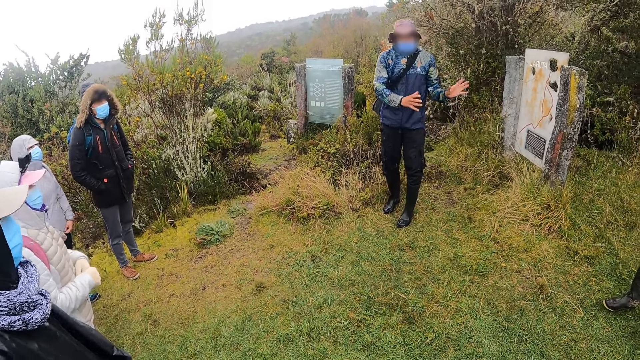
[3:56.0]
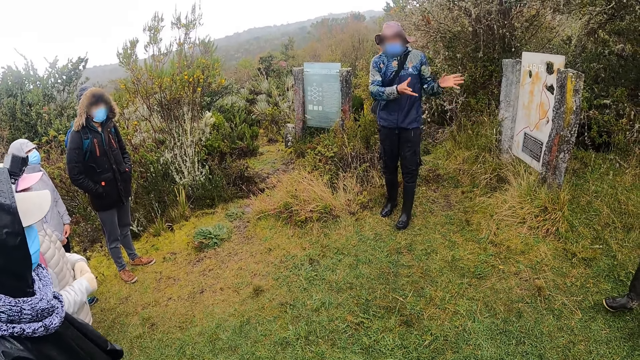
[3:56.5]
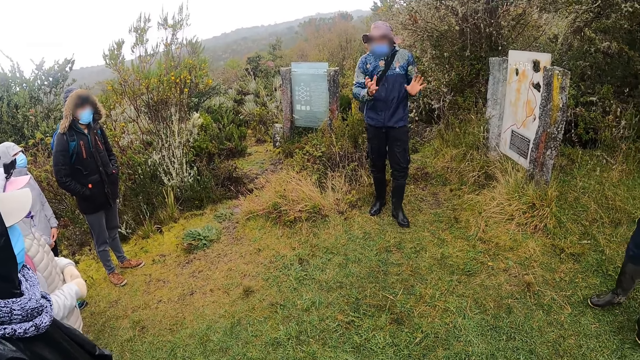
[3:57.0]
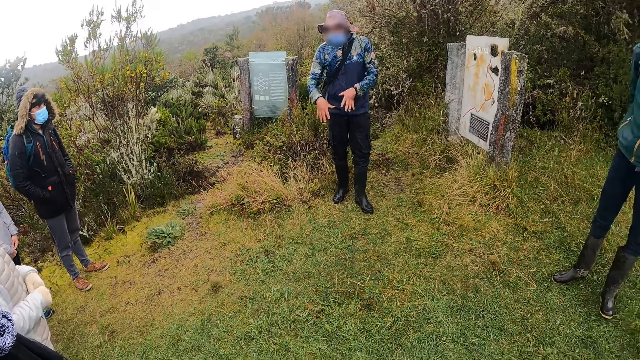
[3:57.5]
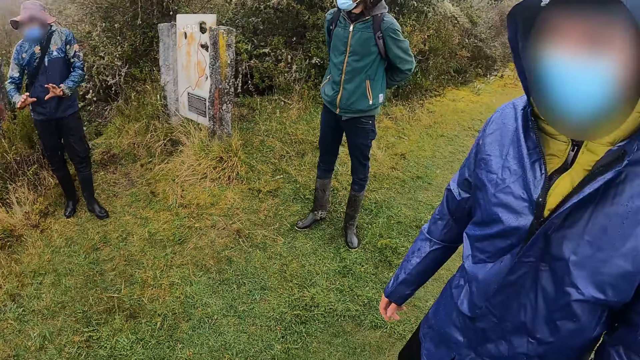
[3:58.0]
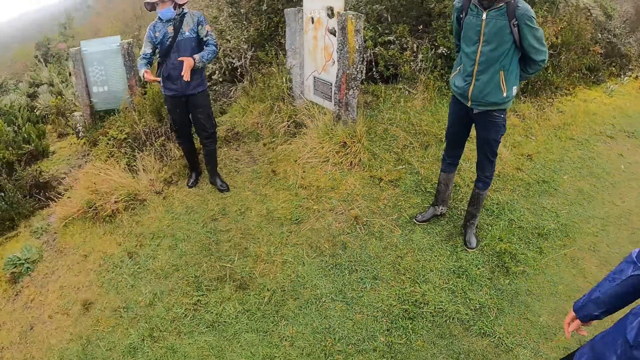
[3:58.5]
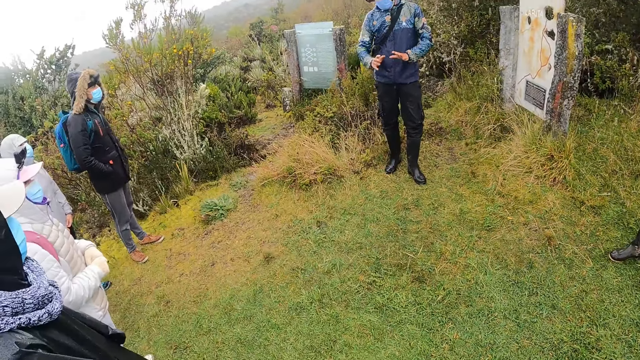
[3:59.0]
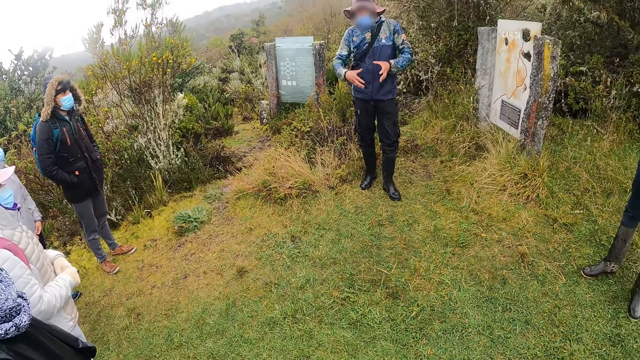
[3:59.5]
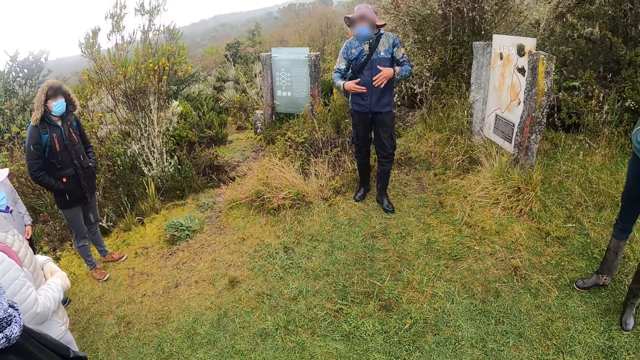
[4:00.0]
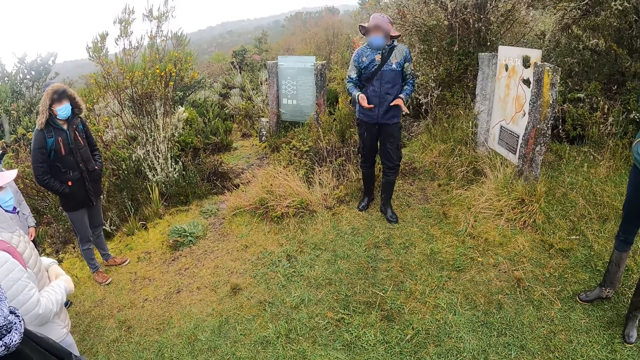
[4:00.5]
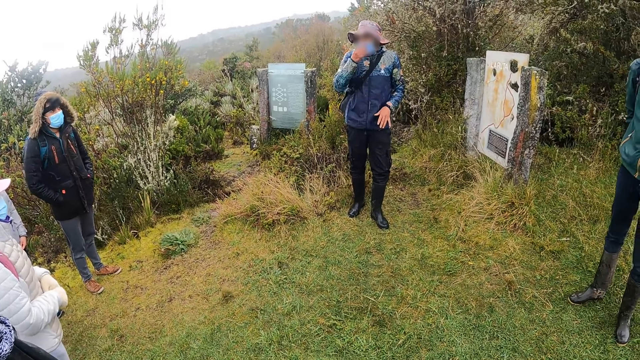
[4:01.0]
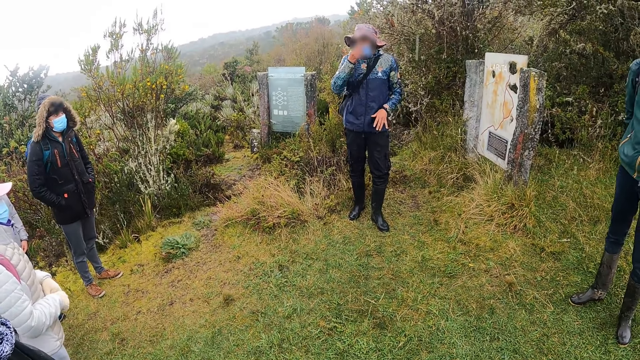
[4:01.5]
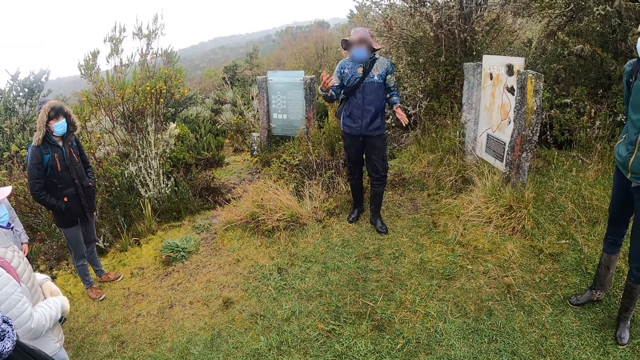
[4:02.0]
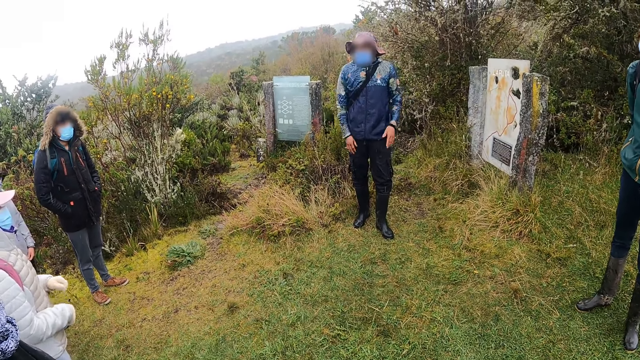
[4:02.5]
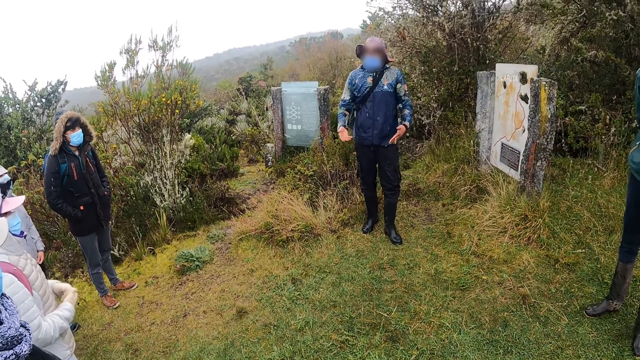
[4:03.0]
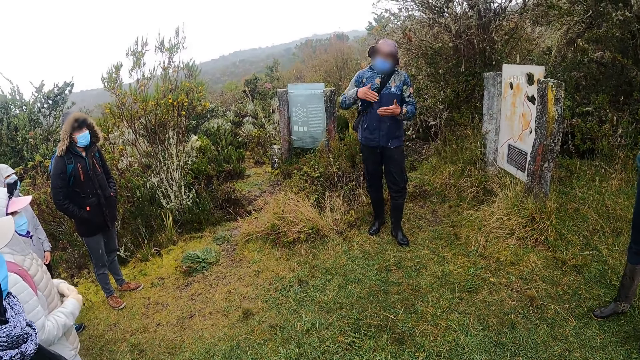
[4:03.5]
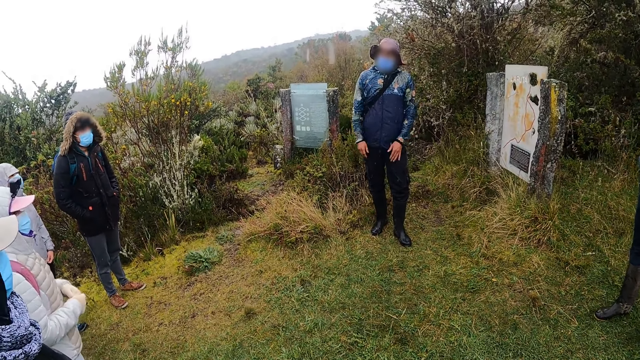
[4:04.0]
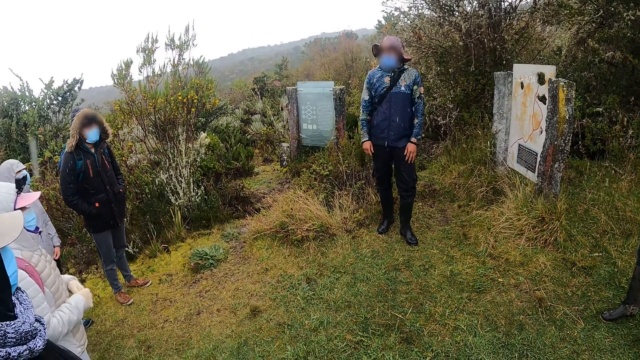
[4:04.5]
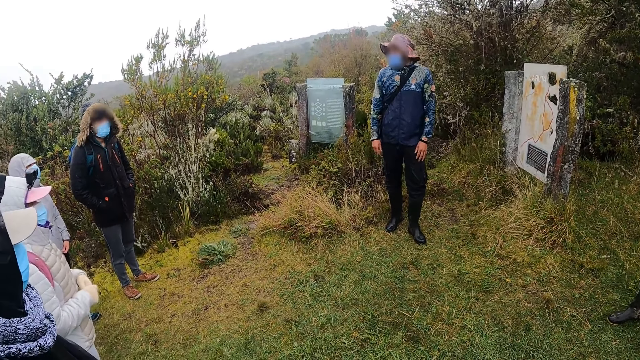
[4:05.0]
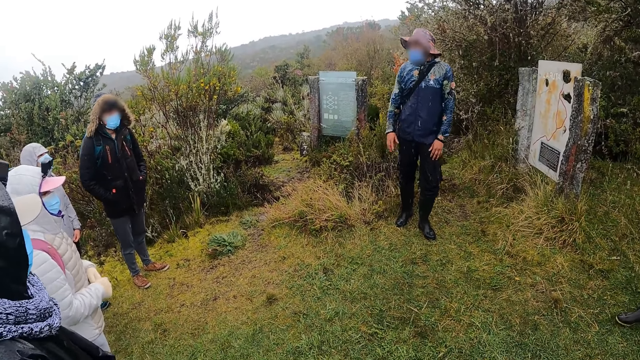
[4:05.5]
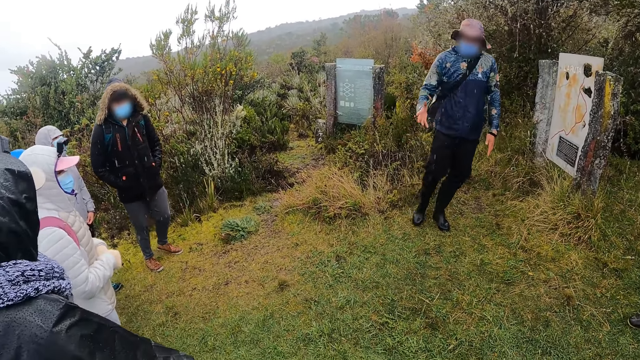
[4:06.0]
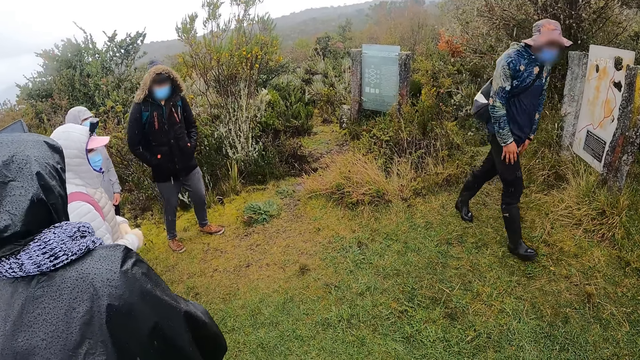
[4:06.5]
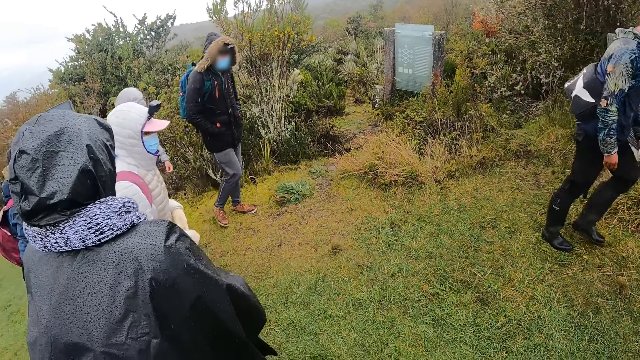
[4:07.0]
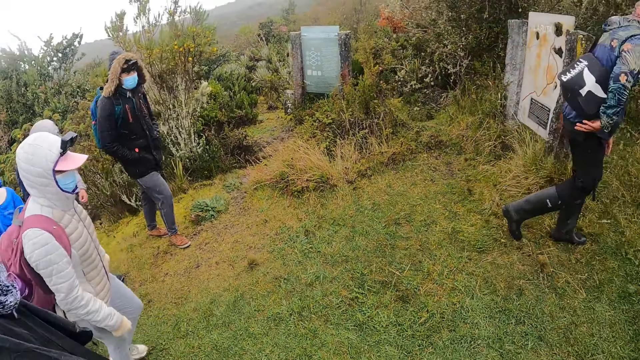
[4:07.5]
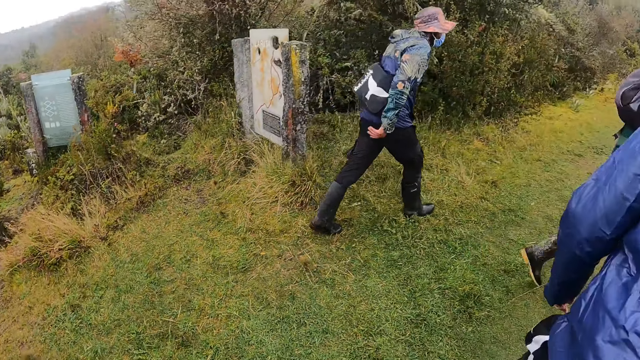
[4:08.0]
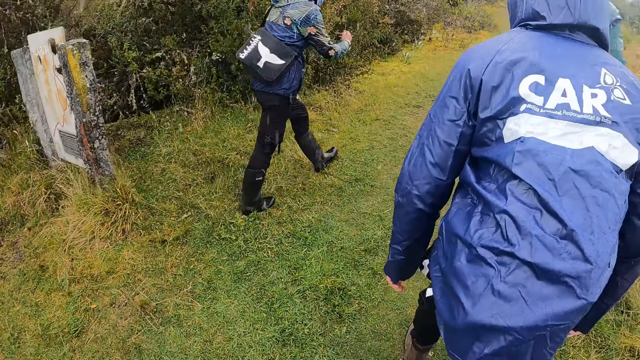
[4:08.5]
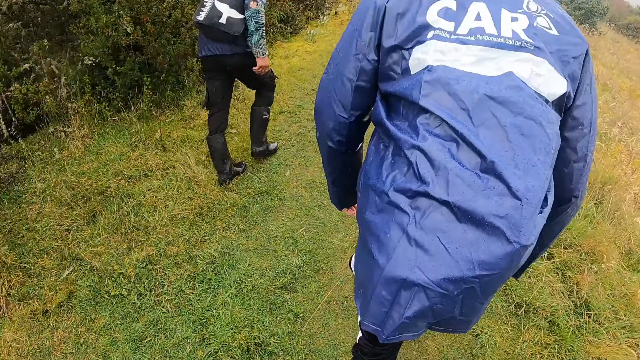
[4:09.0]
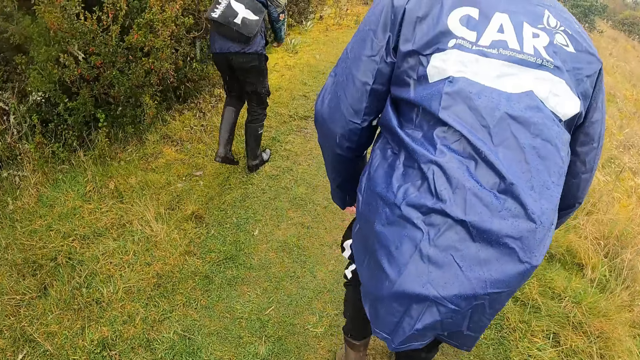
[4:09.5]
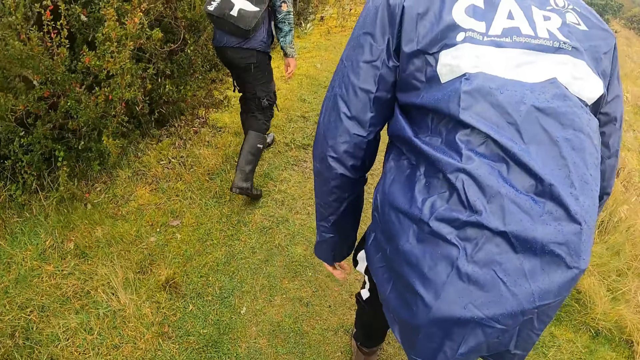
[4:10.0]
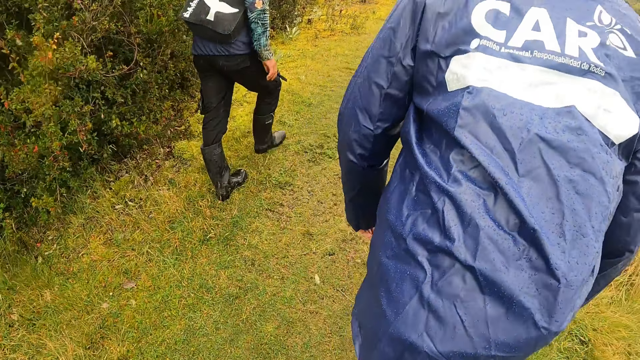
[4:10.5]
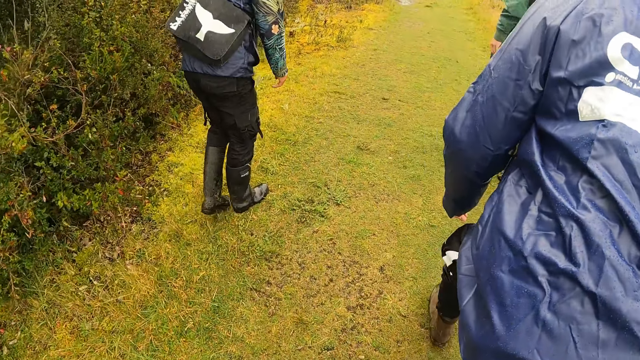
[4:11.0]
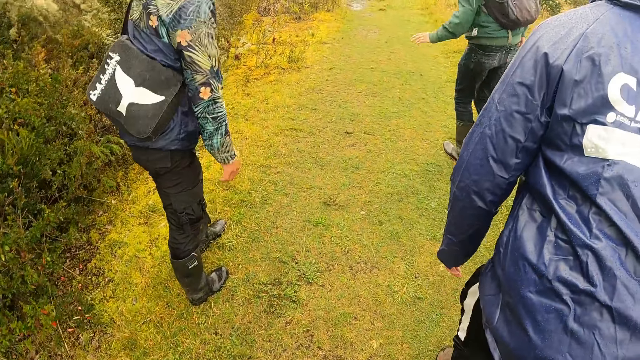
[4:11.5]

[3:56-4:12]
A man adjusts the facemask on his face with his right hand. The camera wearer walks in the area.

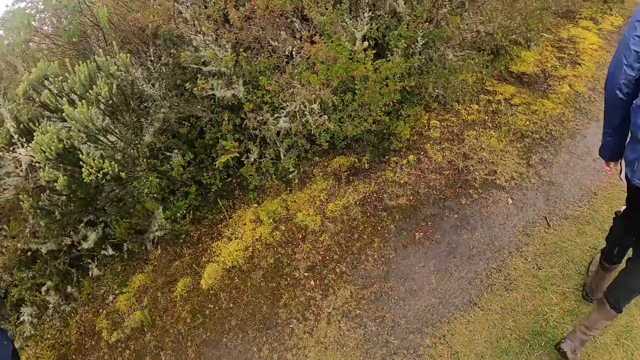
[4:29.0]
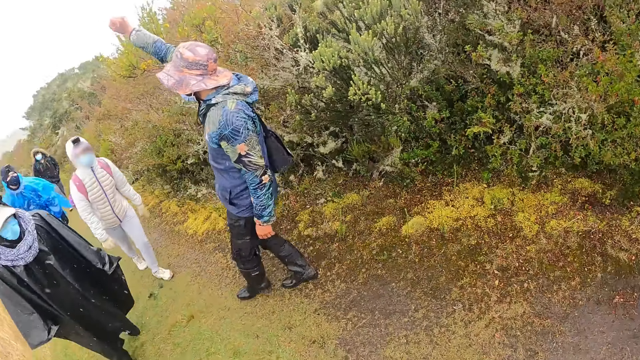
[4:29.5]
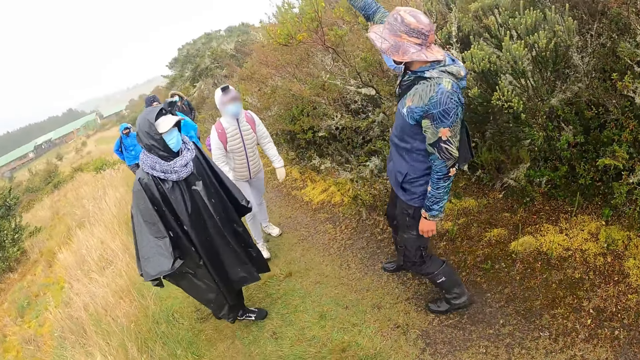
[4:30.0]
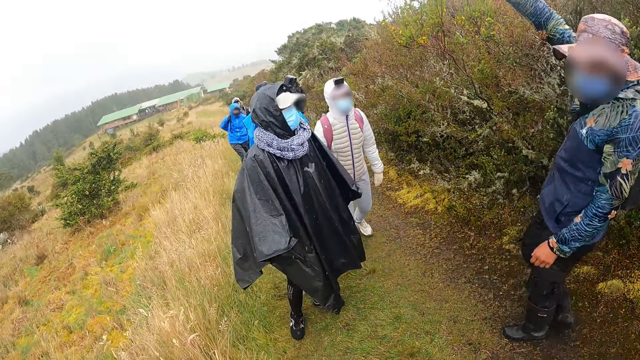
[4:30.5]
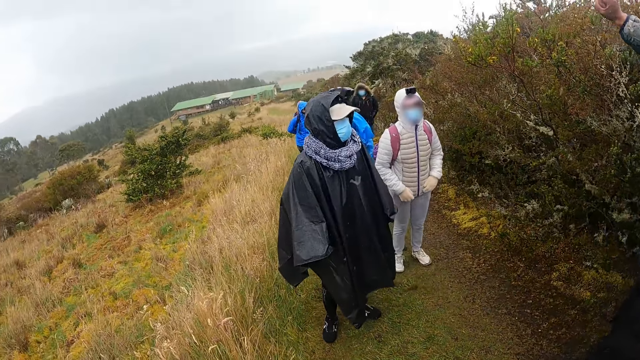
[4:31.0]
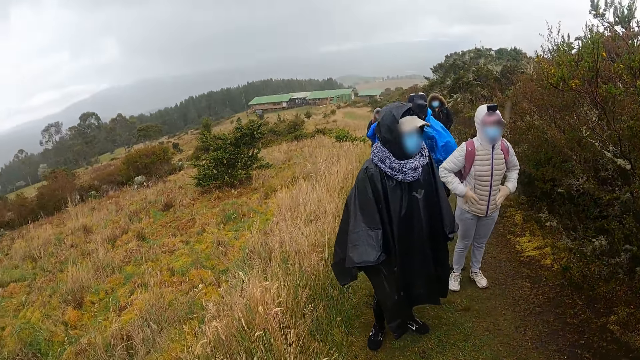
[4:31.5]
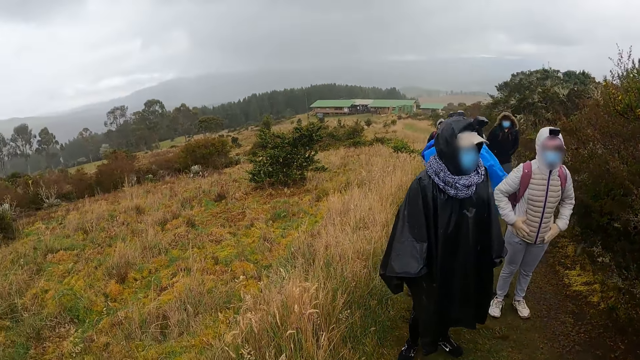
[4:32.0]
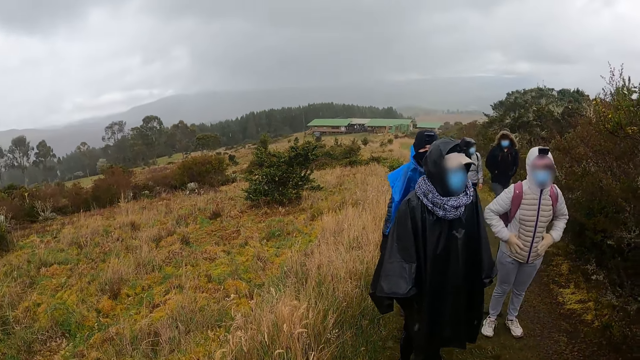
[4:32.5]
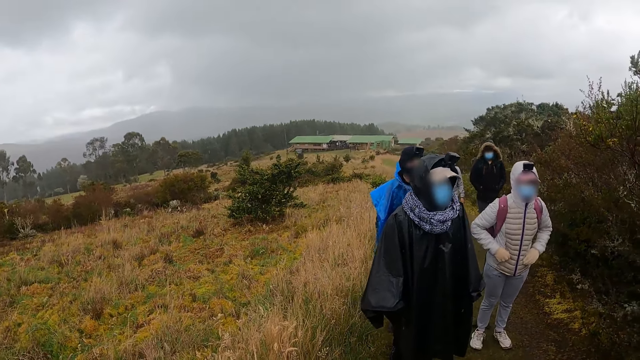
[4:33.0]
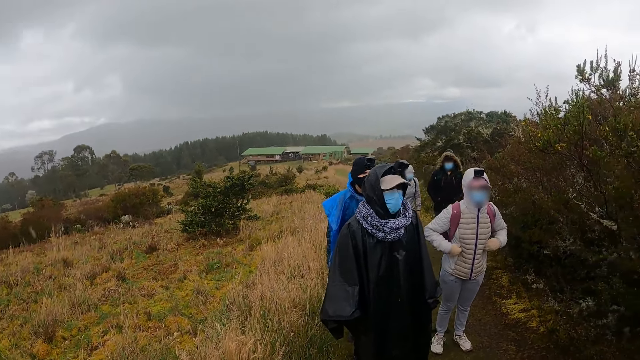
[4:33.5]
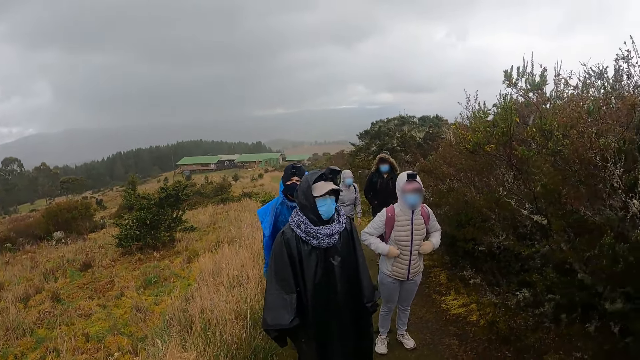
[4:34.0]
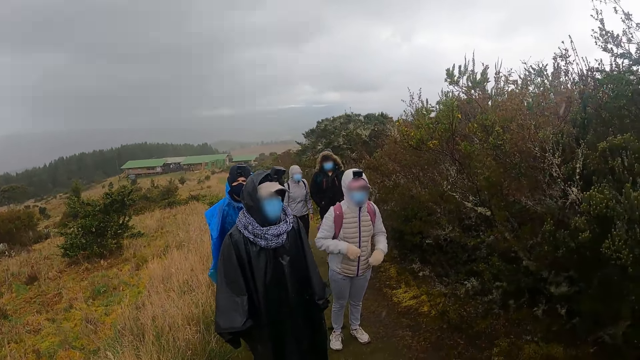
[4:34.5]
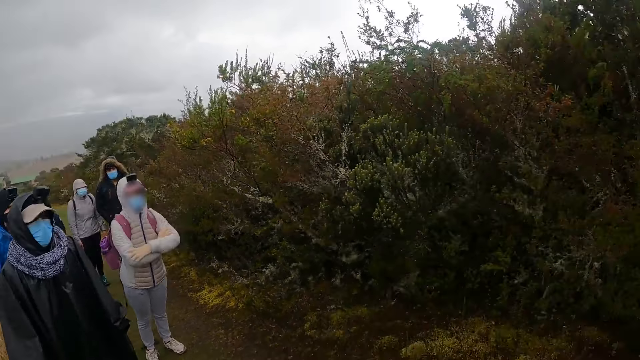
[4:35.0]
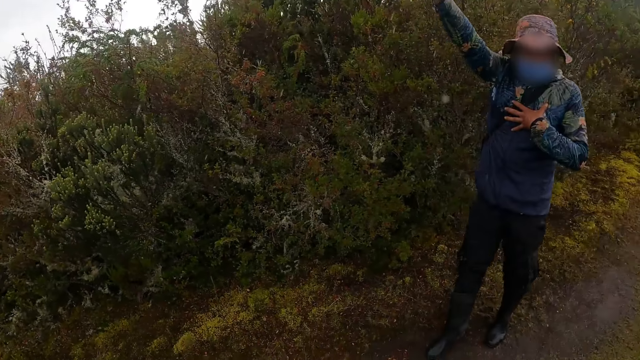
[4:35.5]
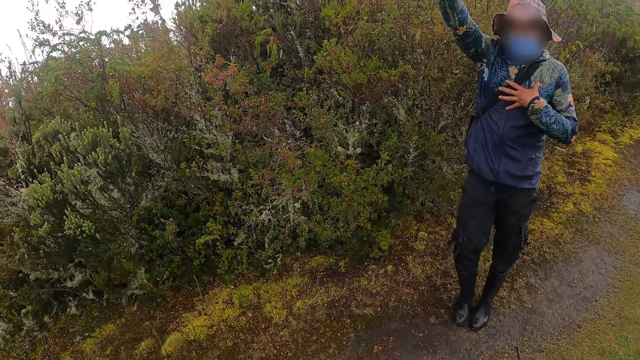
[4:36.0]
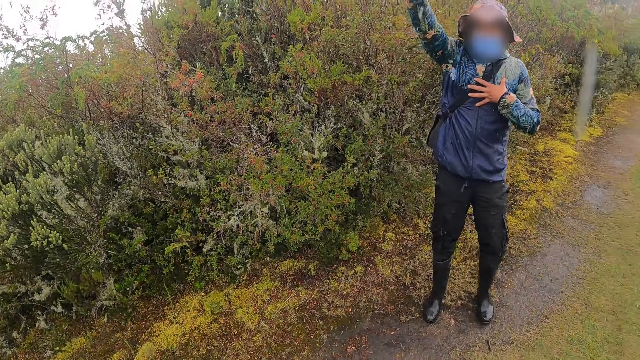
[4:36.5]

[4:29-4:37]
A woman rubs her hands on her jacket. The woman folds her hands across her chest.
